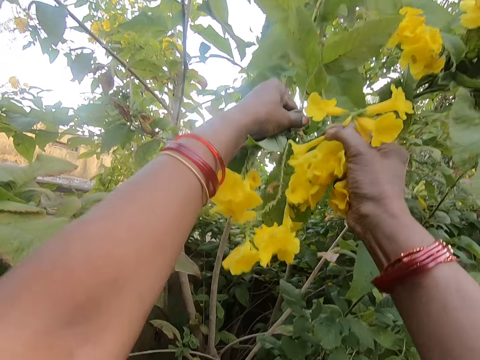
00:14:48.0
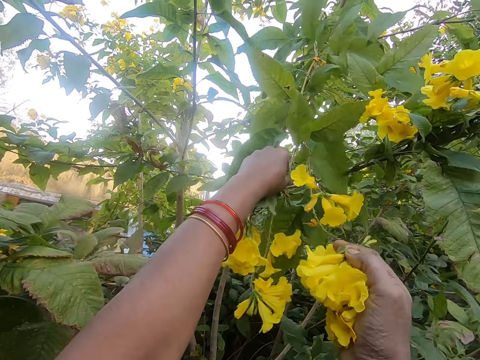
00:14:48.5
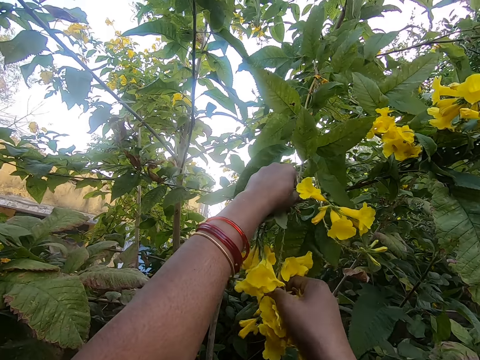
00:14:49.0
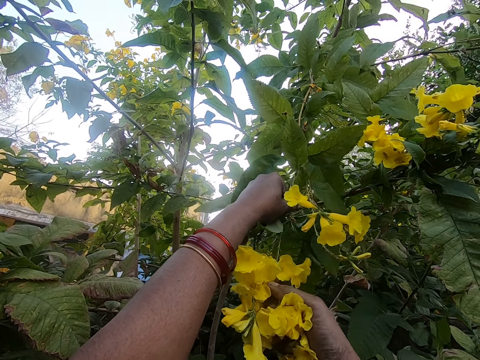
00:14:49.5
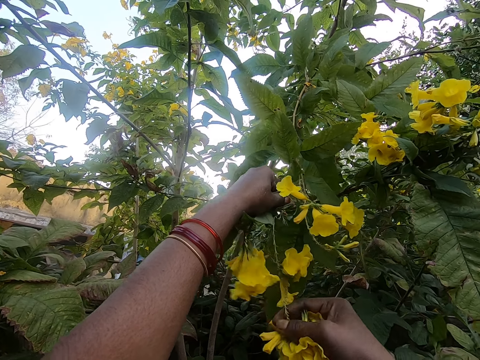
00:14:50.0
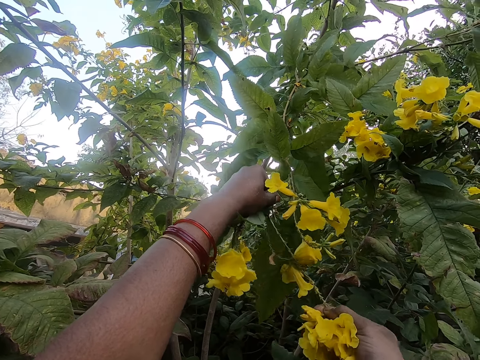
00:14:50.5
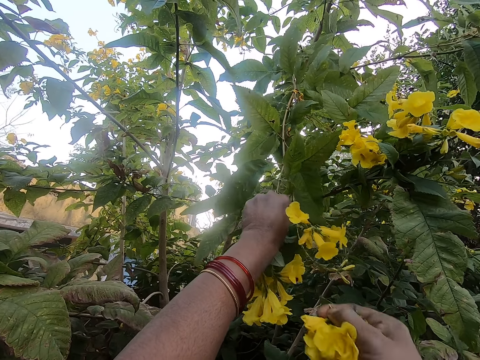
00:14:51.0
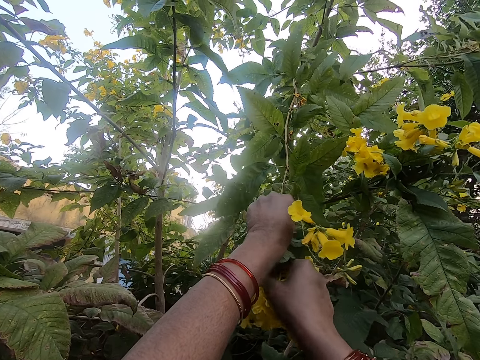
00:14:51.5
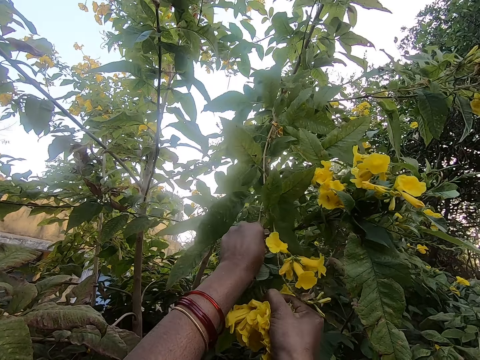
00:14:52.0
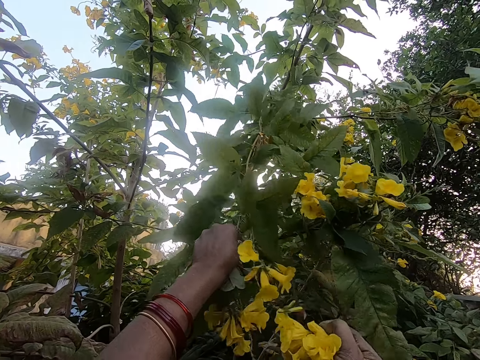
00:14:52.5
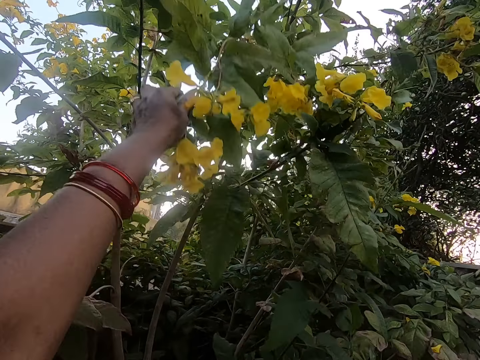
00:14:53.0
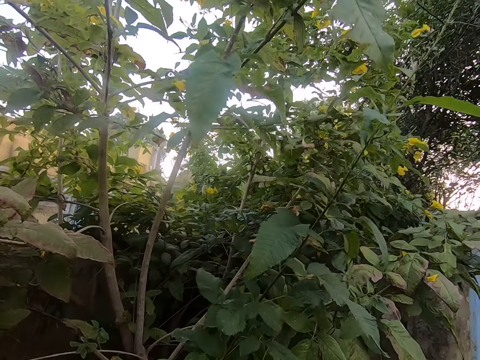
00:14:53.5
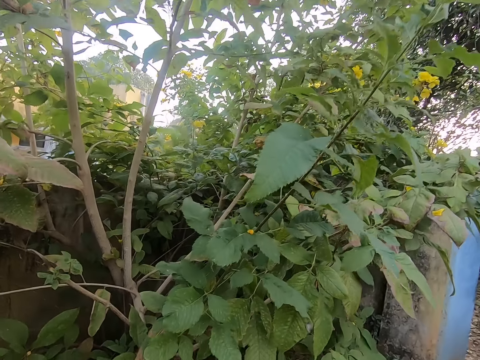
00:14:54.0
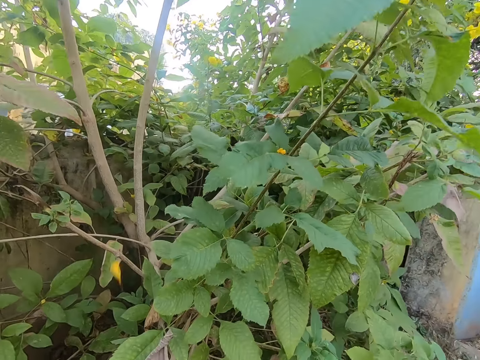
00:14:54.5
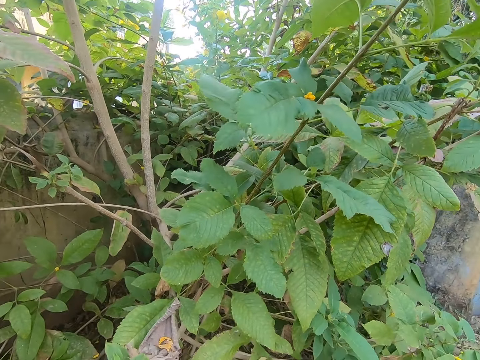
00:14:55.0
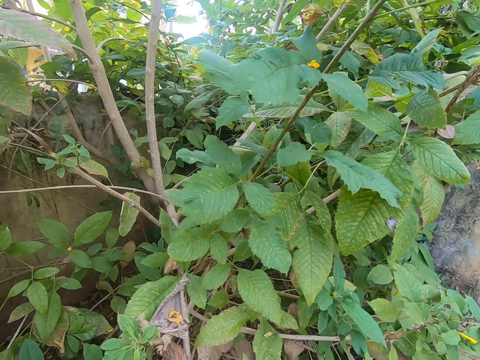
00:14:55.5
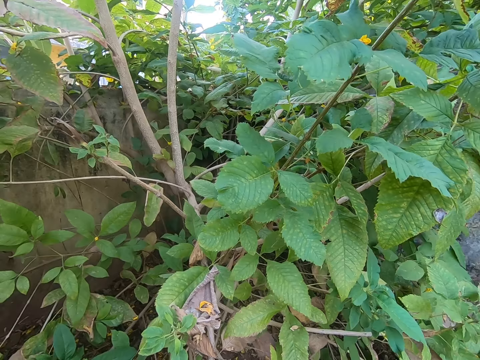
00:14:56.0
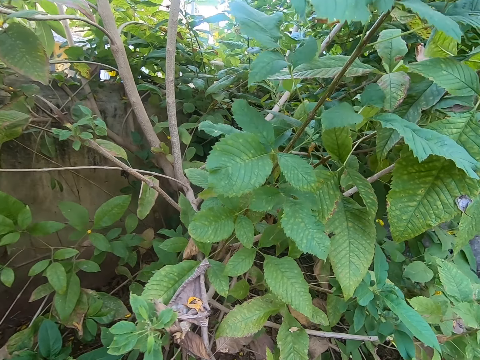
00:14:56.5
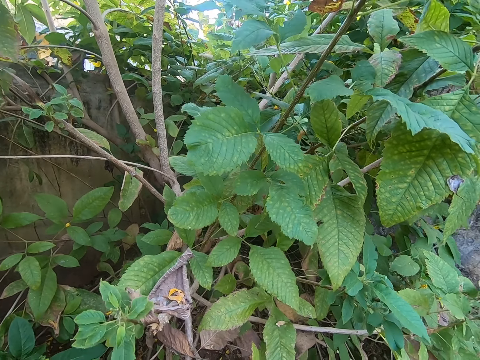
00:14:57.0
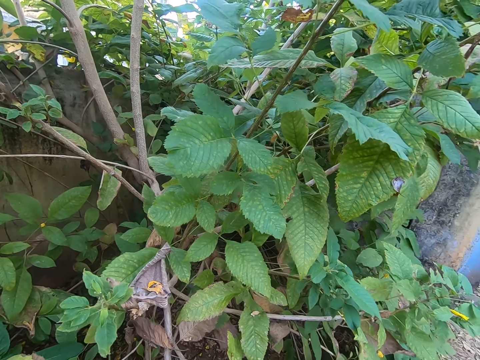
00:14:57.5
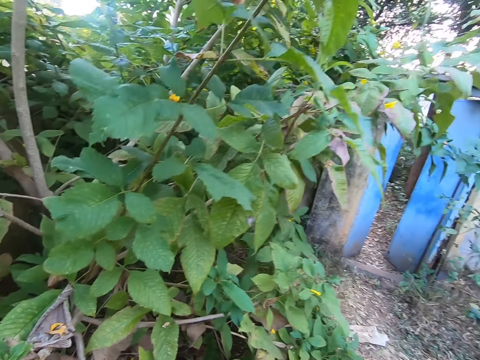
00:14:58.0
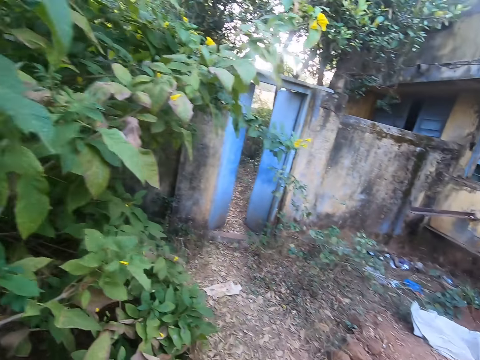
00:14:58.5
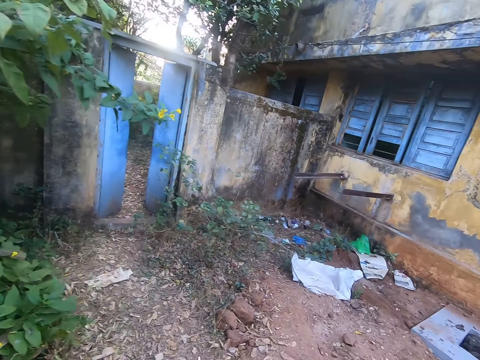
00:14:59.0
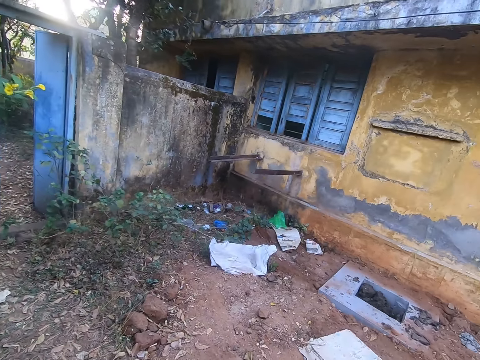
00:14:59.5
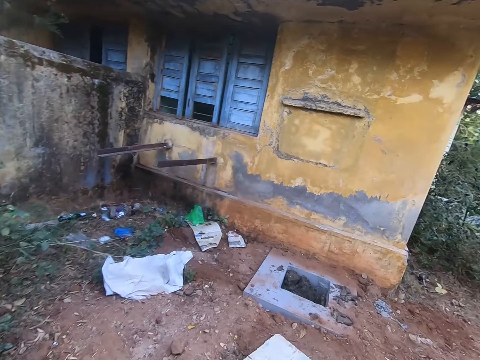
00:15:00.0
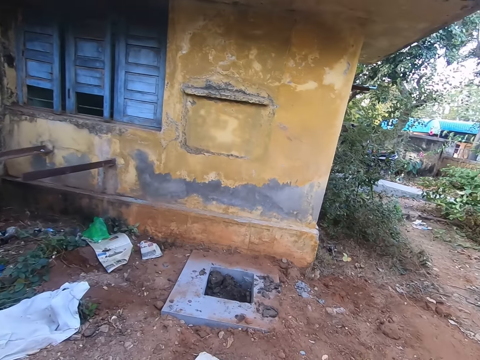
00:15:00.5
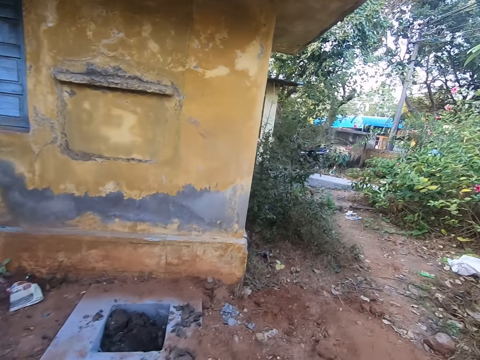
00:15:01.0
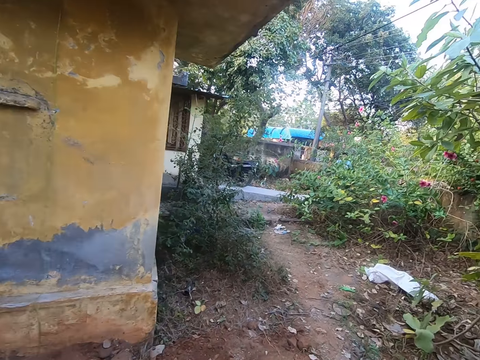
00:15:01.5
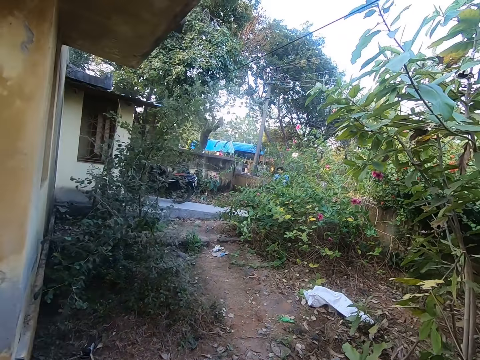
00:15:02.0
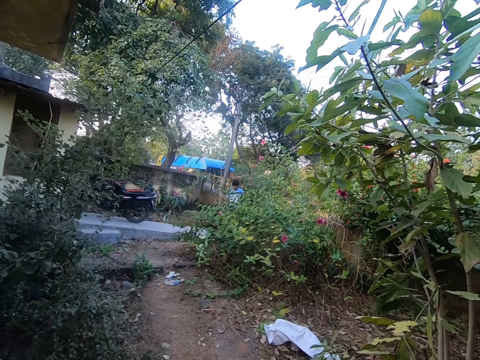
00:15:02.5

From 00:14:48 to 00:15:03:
The camera wearer plucks a flower with his right hand repeatedly. He walks in the garden.

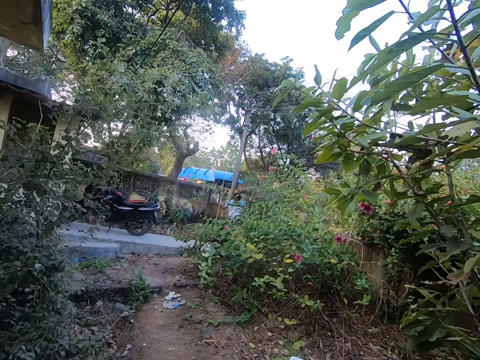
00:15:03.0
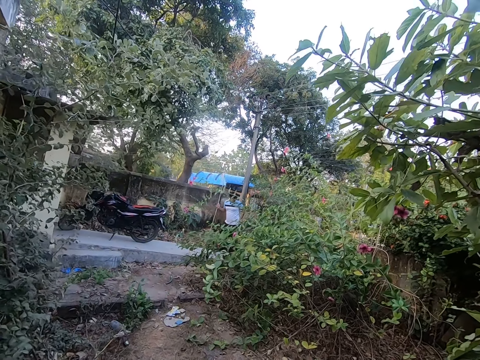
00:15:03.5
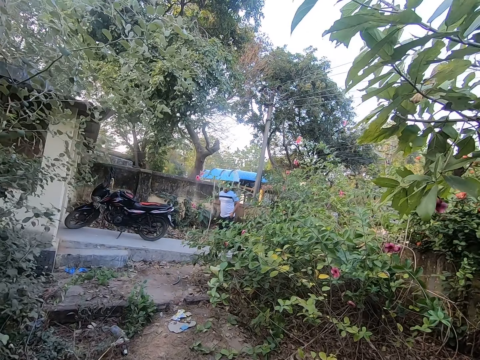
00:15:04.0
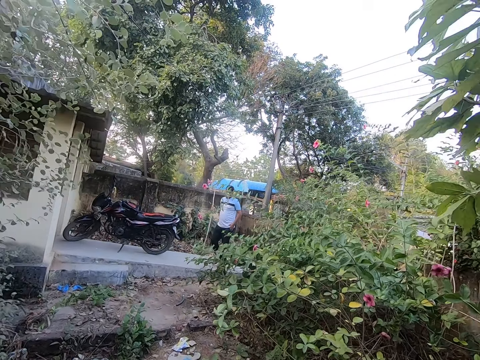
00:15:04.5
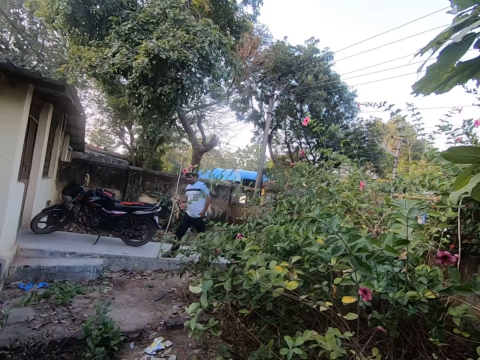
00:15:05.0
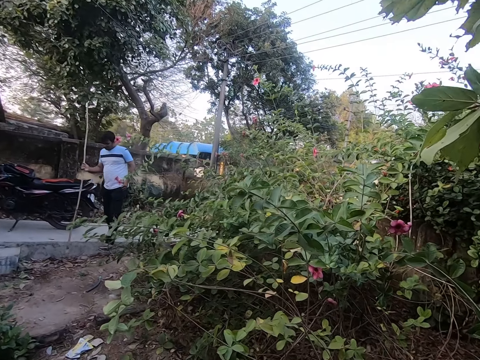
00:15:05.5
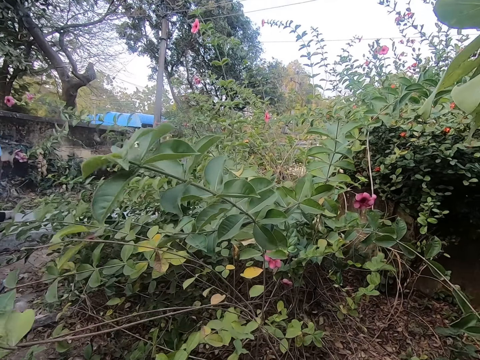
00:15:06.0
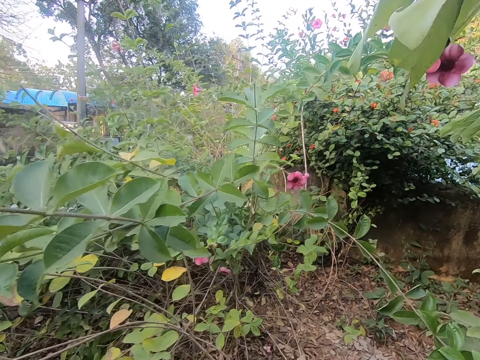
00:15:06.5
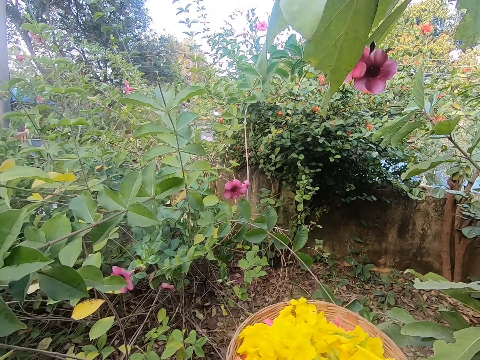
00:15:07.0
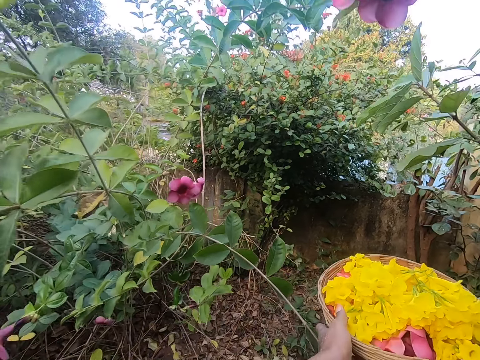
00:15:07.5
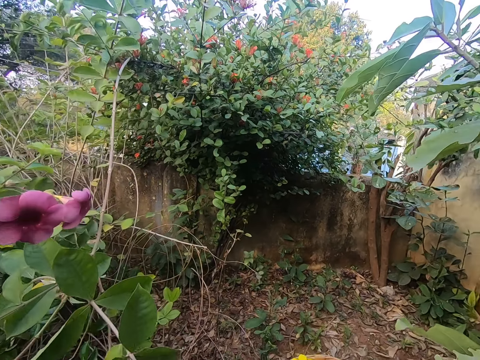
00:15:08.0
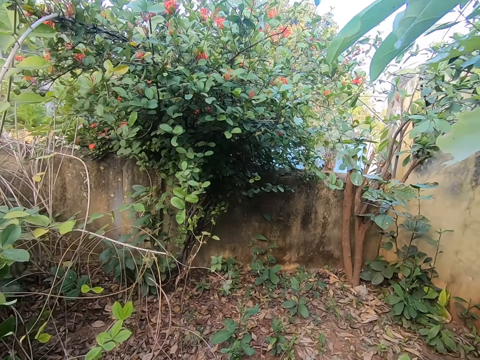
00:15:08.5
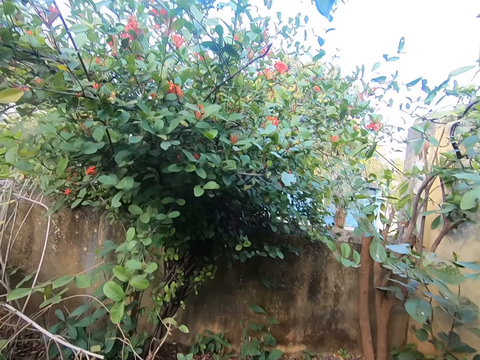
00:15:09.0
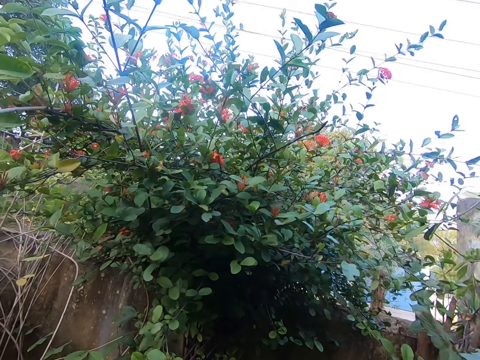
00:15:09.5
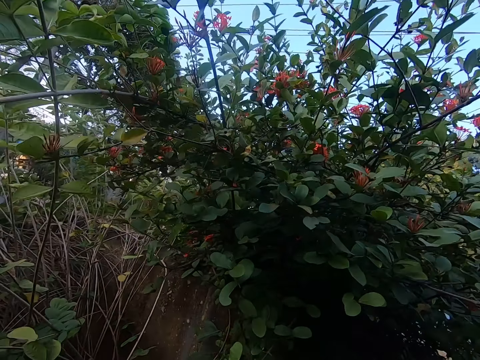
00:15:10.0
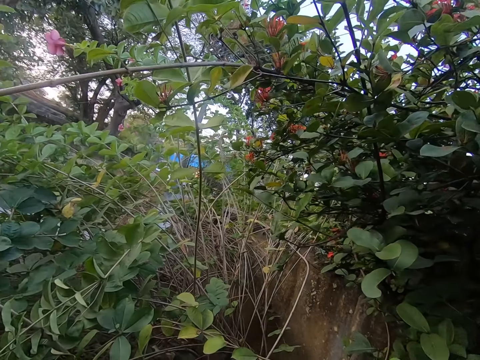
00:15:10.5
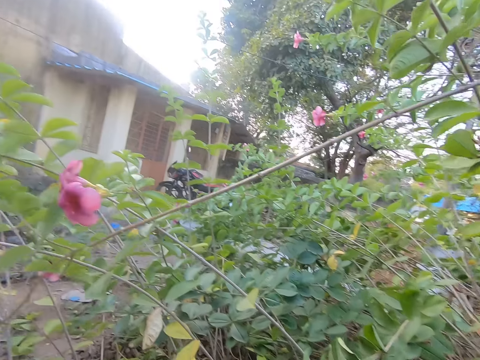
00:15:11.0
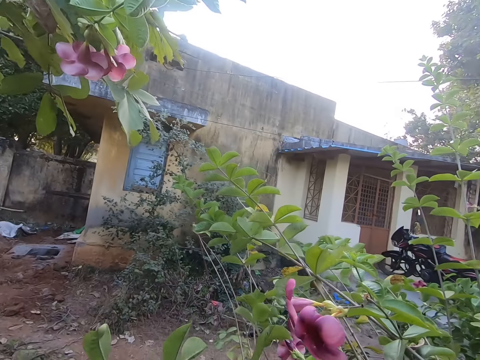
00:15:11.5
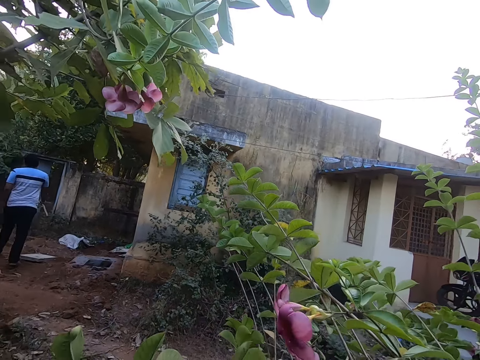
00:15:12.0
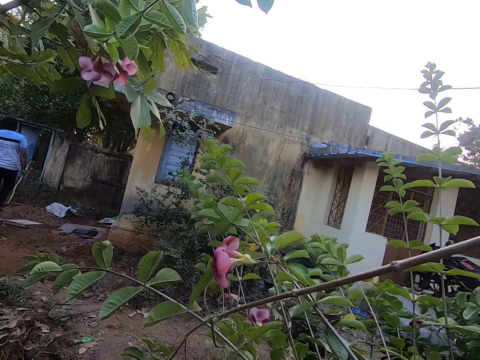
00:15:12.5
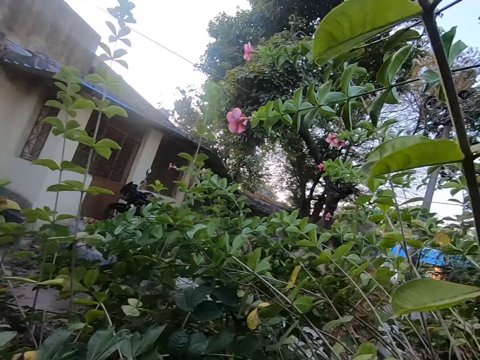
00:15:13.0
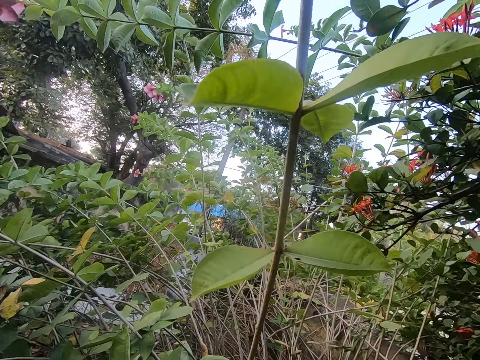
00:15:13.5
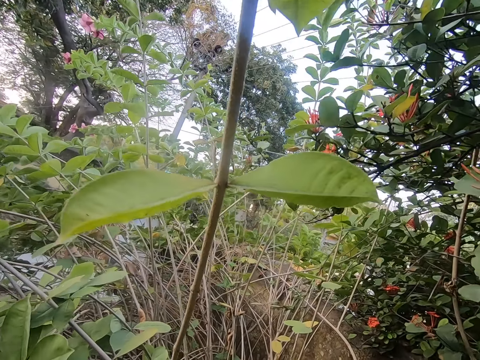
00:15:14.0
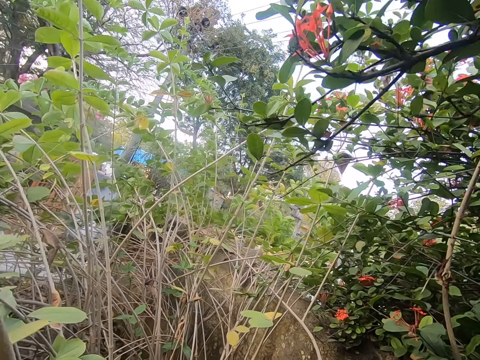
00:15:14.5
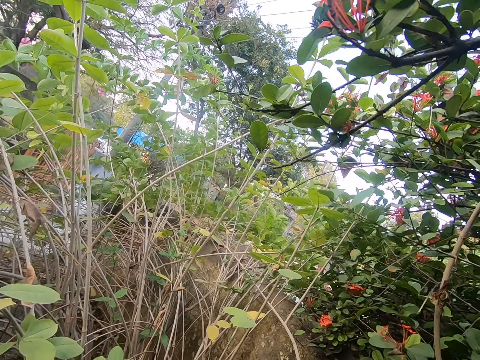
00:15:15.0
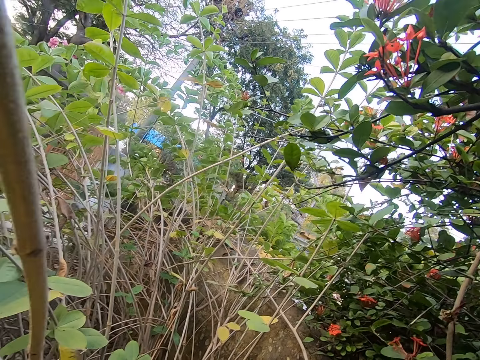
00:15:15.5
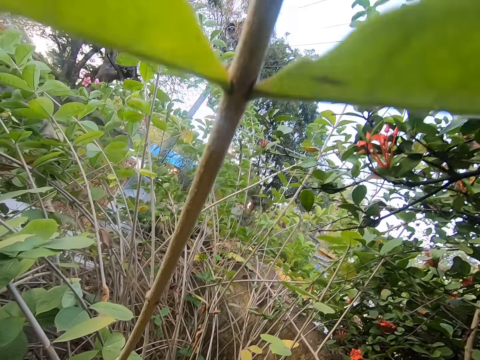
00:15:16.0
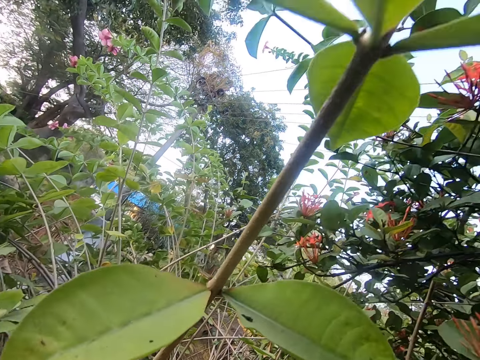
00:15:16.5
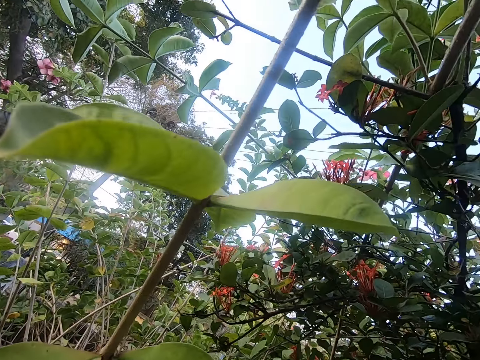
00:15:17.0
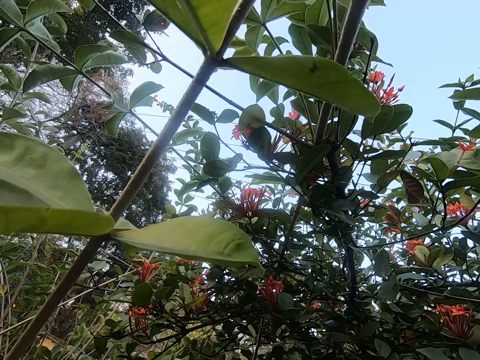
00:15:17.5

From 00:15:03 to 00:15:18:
The camera wearer lifts a tray of flowers. He looks around the garden. He looks around the garden again. He plucks a flower with his right hand.
